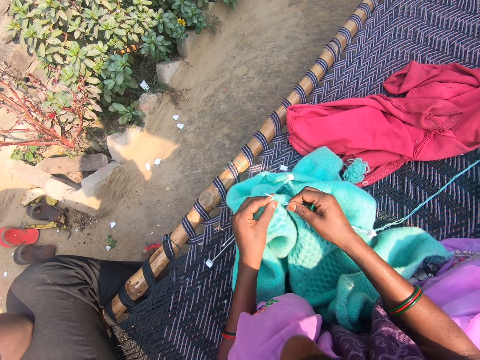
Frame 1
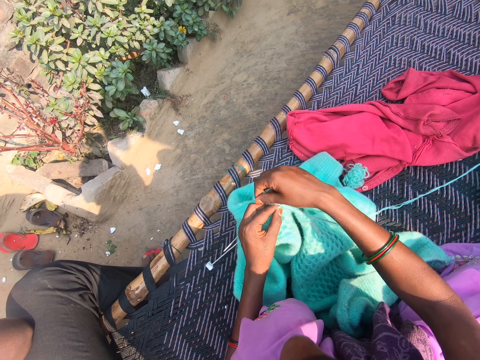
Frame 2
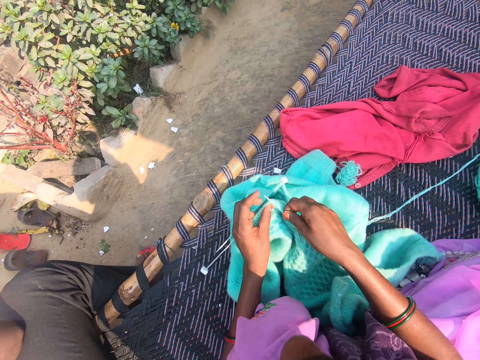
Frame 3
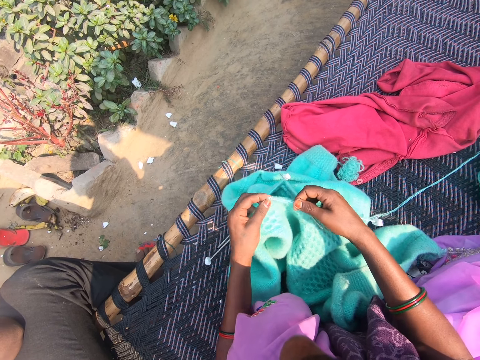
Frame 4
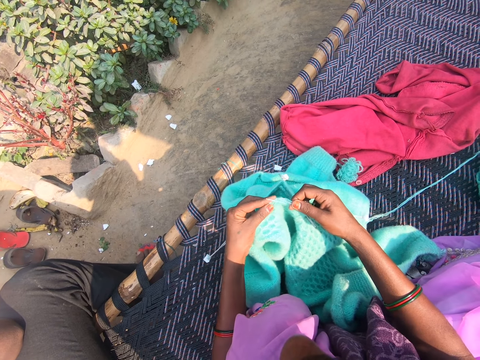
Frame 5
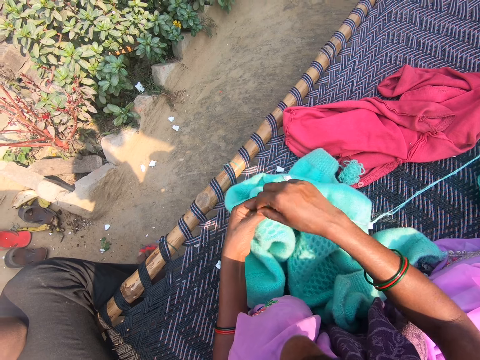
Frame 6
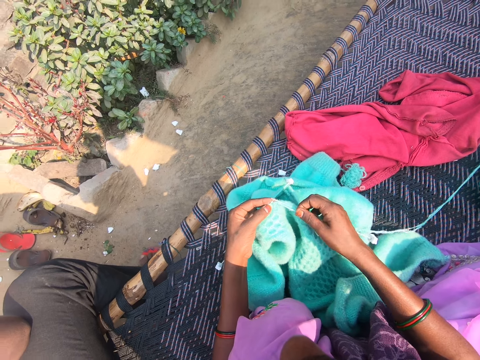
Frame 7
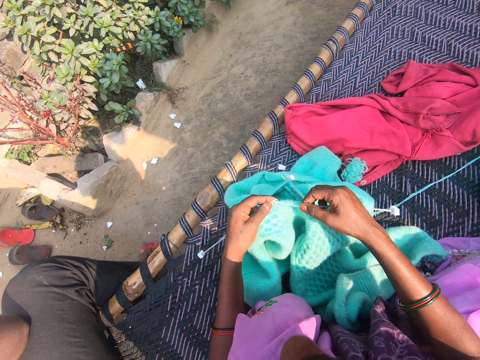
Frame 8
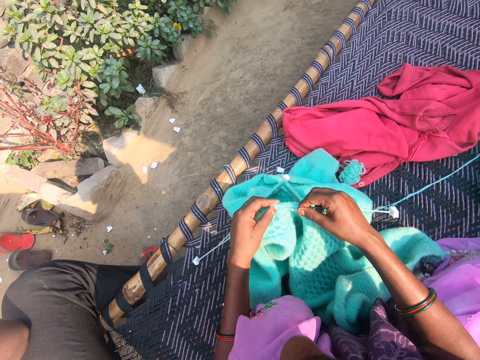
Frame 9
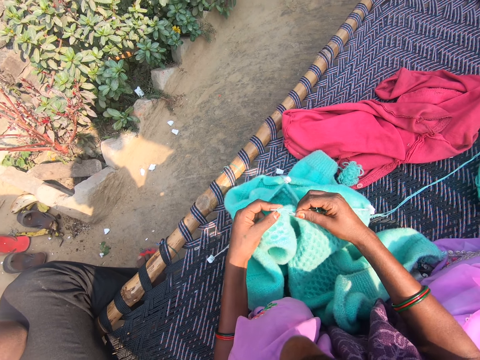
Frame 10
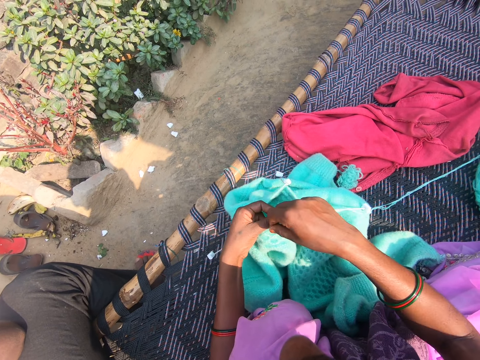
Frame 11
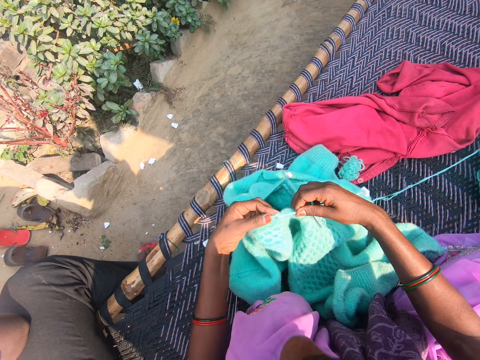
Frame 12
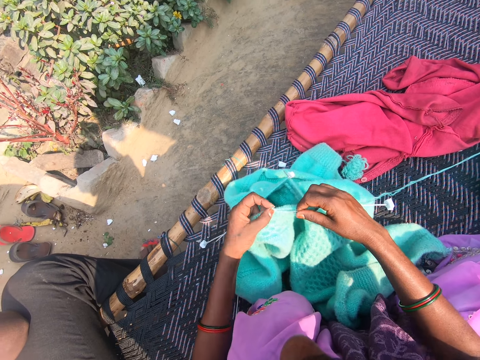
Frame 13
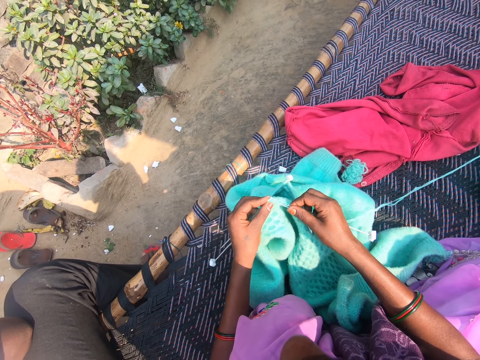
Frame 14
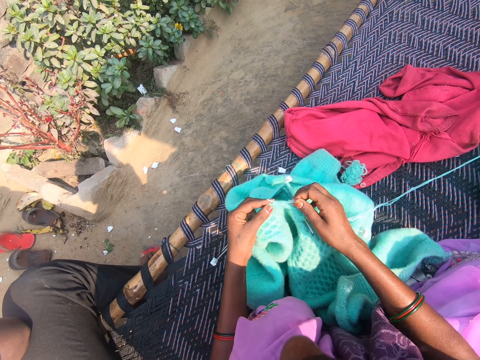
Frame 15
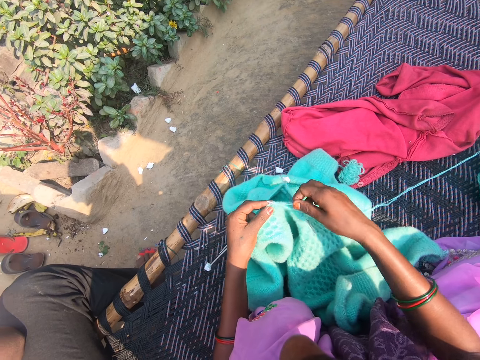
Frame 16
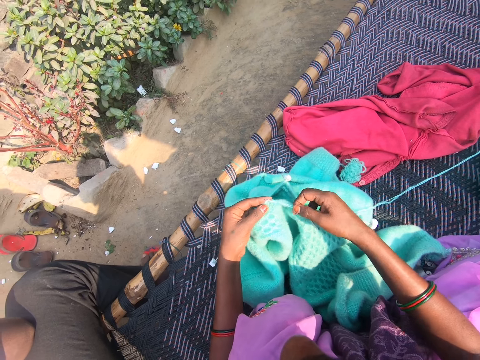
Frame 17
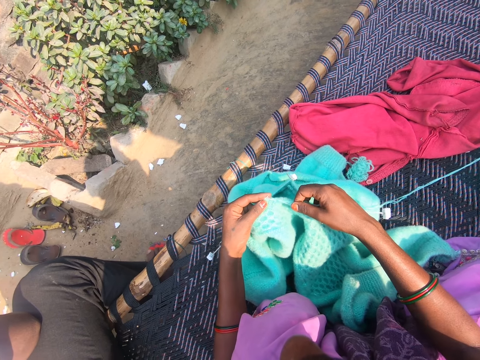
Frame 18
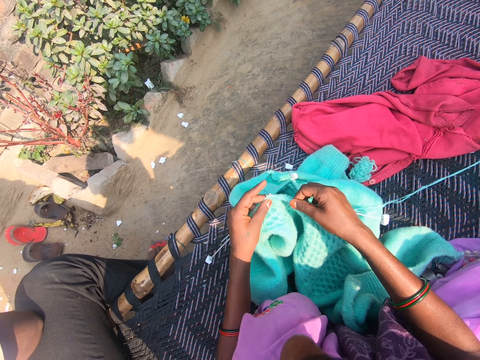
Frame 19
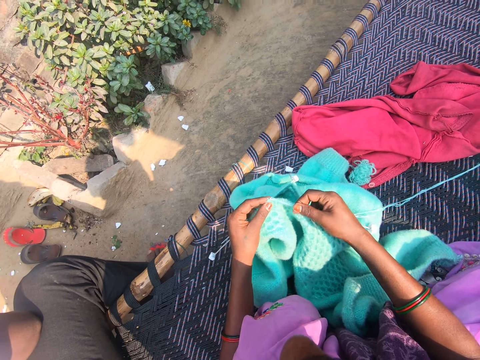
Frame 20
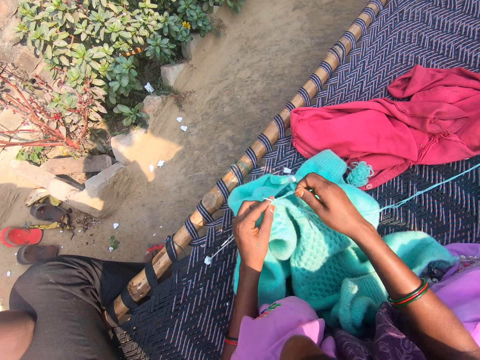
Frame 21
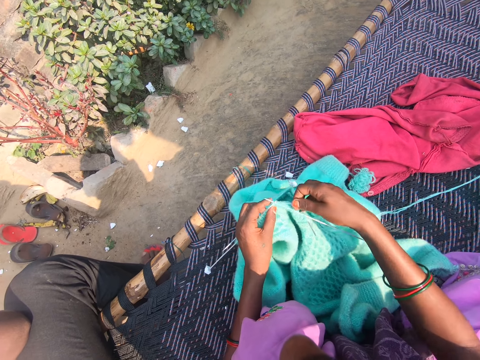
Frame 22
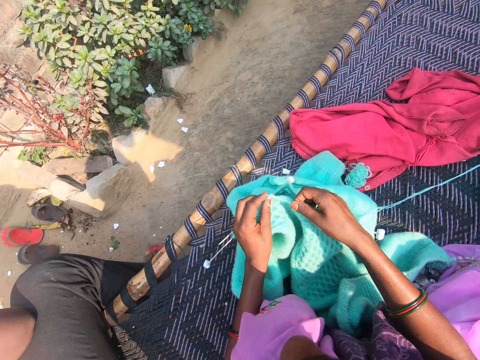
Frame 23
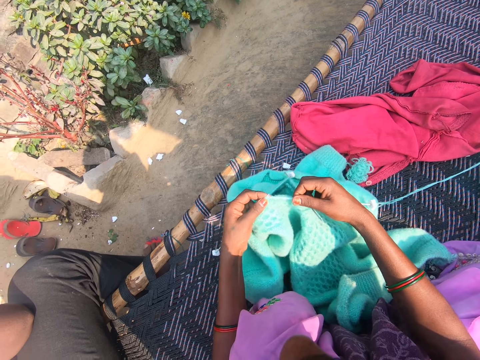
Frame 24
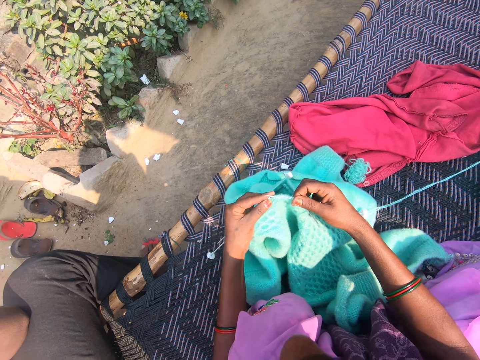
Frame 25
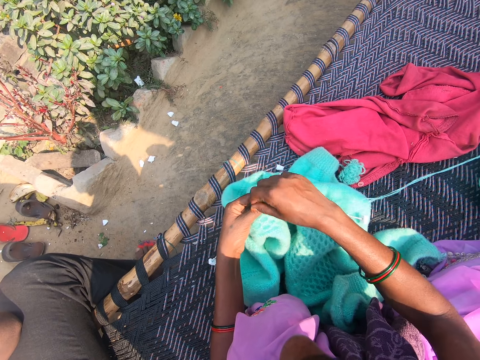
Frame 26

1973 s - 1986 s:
The camera wearer sews the sweater. They roll the thread on the crochet and sew the sweater. They roll the thread on the crochet and sew the sweater. They roll the thread on the crochet and sew the sweater. They roll the thread on the crochet and sew the sweater. They roll the thread on the crochet and sew the sweater.

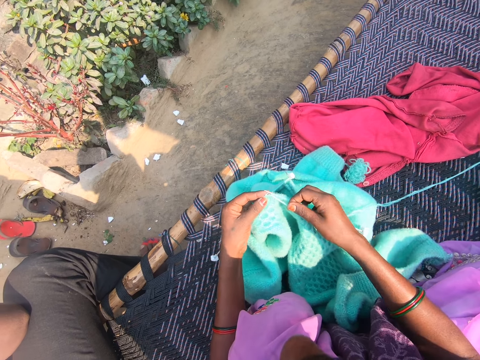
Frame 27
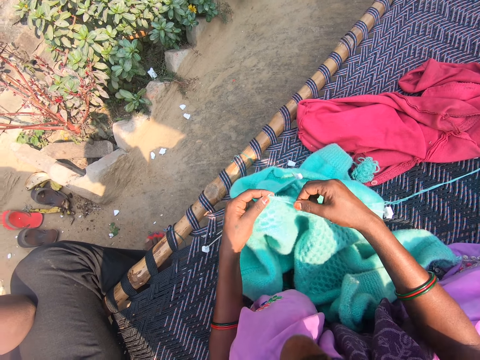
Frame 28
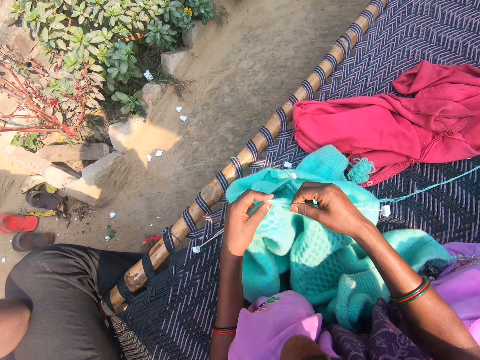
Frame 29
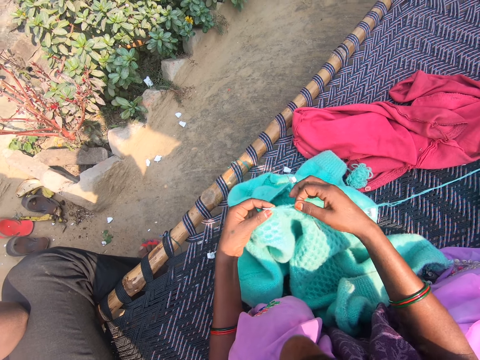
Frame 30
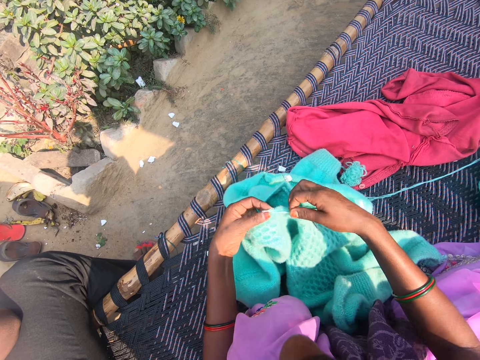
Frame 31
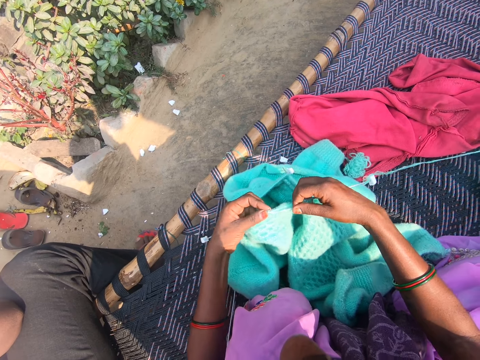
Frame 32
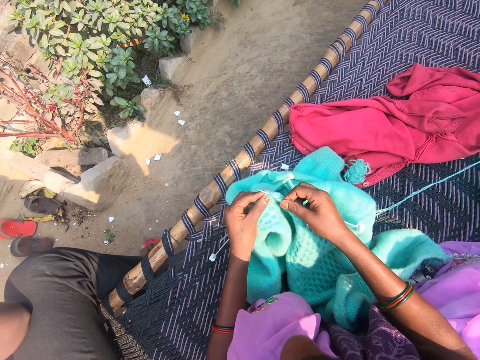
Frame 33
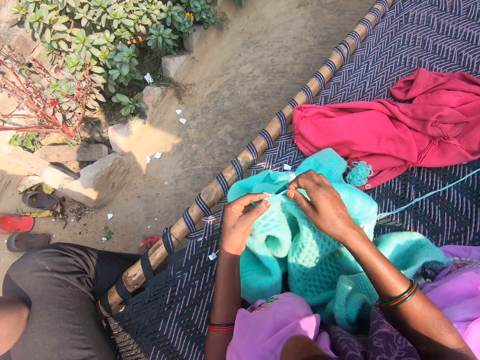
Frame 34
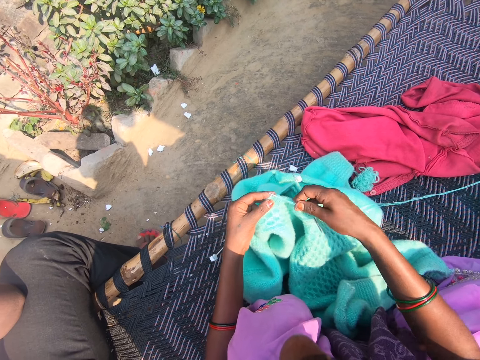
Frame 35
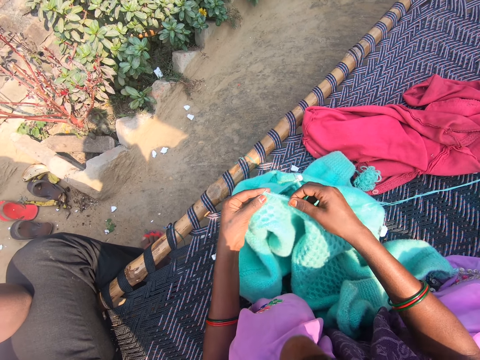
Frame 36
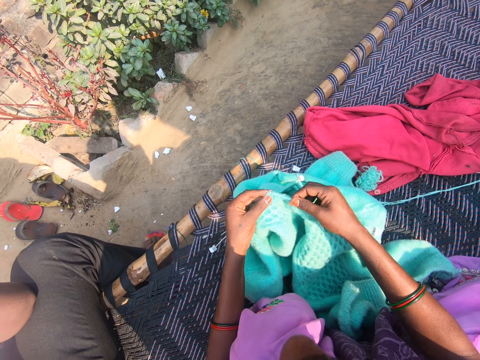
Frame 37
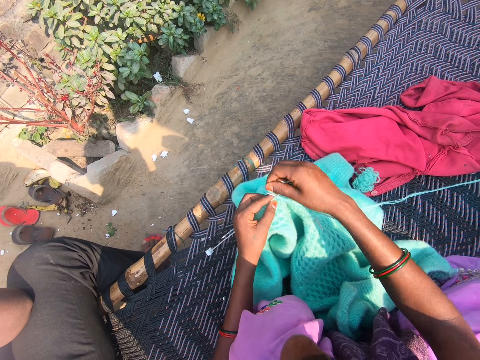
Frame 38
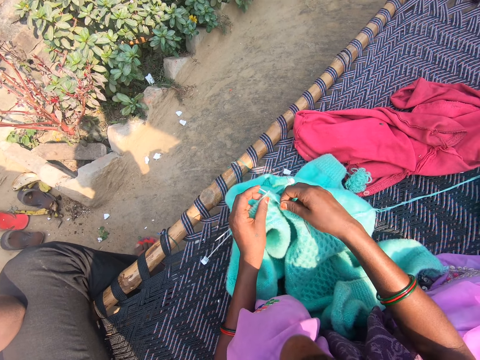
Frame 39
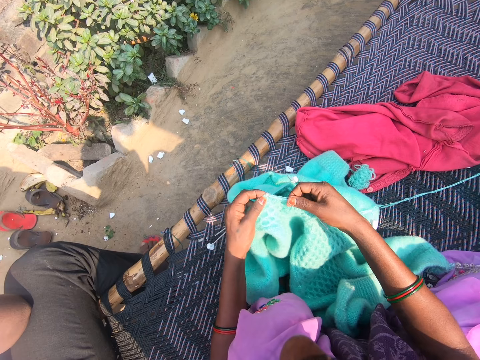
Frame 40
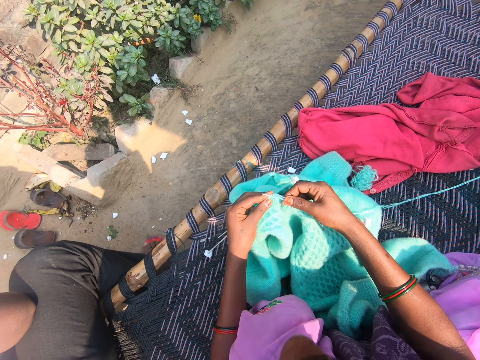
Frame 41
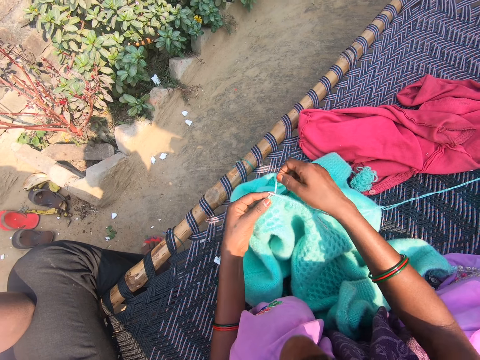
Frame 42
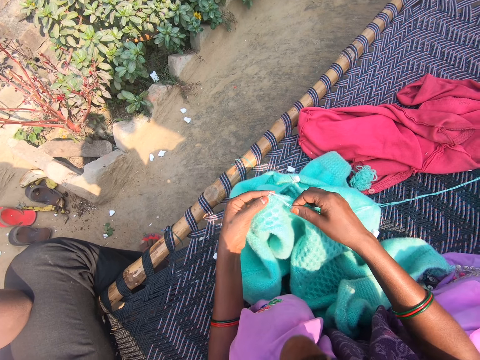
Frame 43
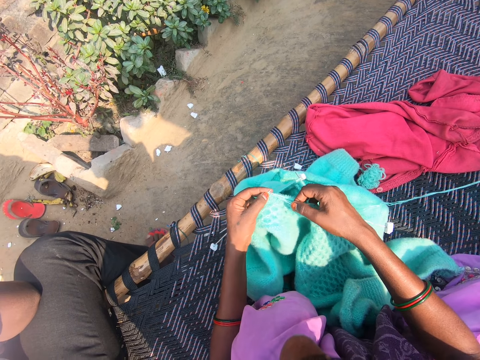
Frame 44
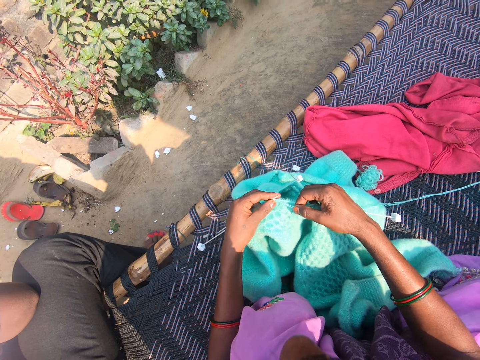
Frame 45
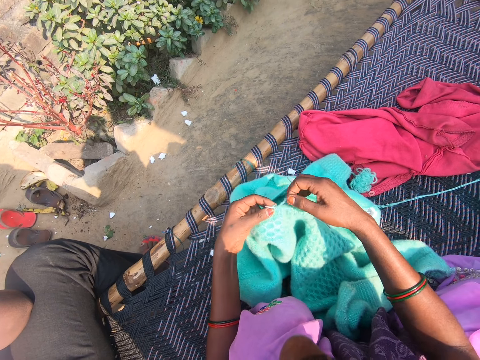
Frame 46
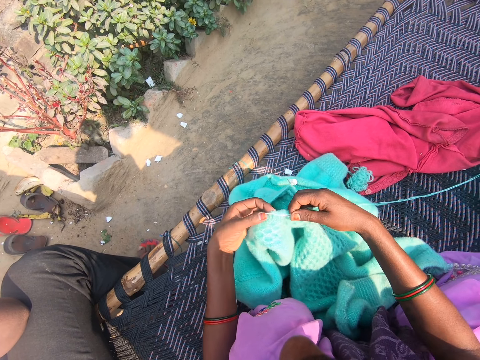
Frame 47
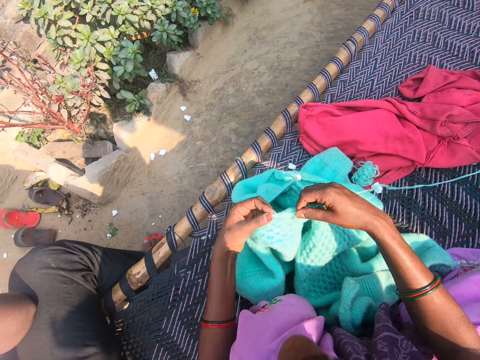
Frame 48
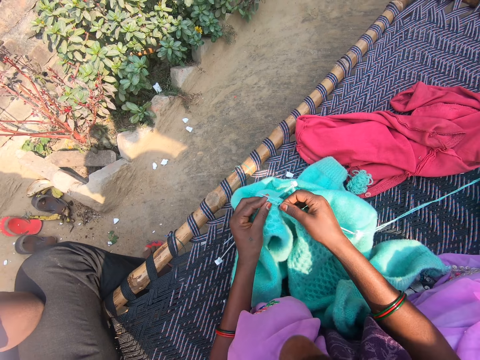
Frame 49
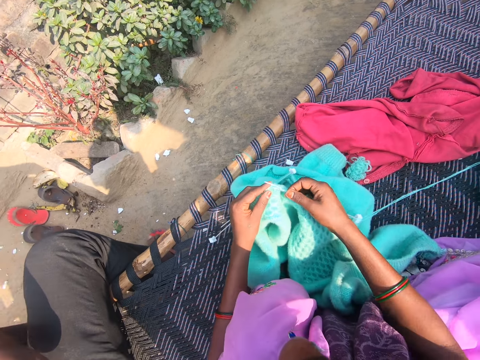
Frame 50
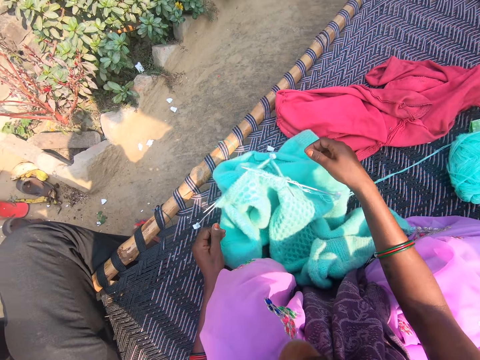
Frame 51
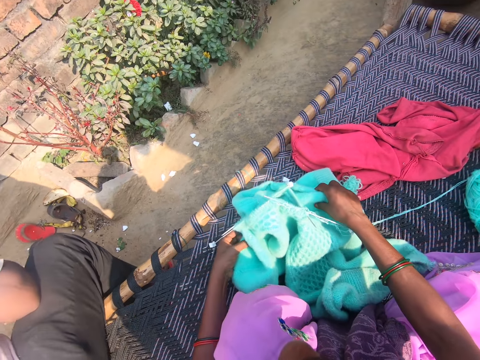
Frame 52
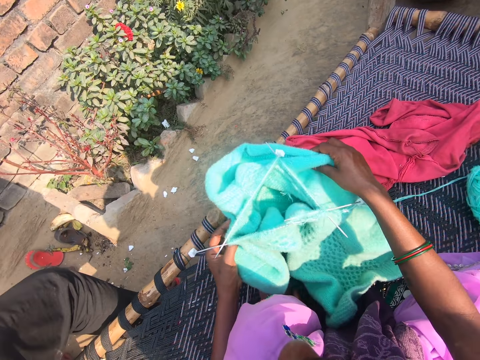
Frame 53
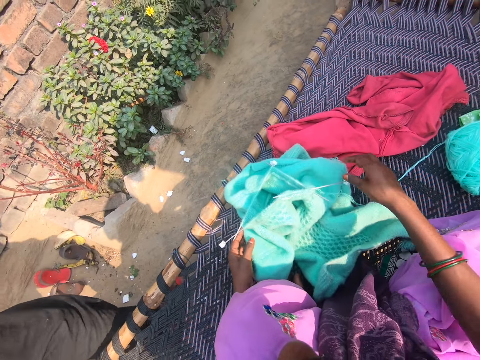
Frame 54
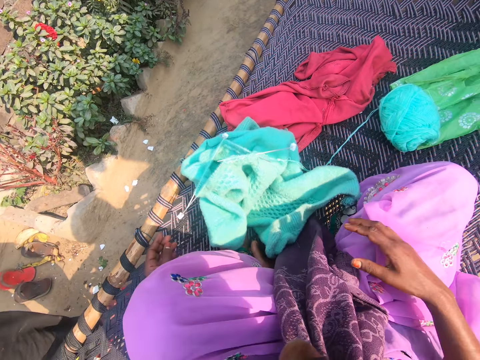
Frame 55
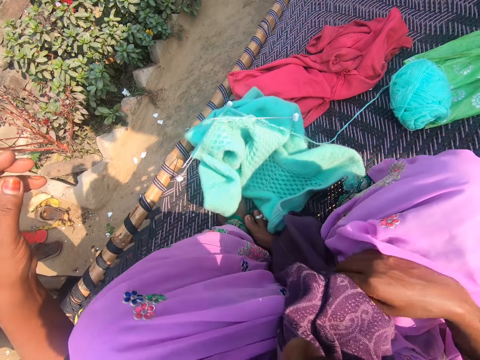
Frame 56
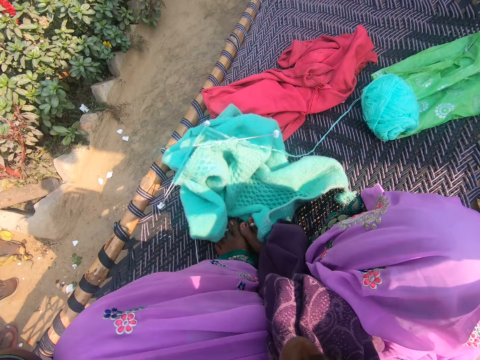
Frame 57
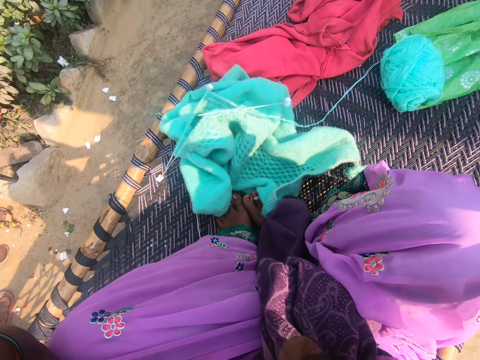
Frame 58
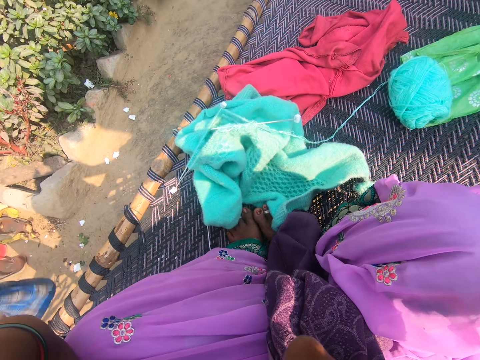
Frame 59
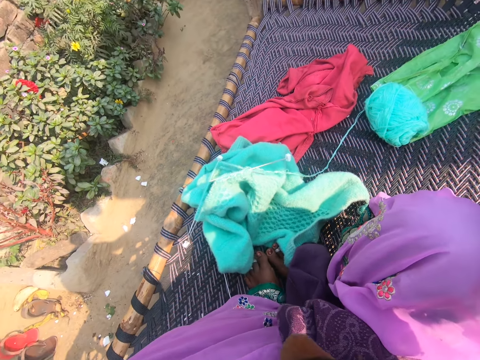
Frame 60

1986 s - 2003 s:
The camera wearer rolls the thread on the crochet and sews the sweater. She rolls the thread on the crochet and sews the sweater. She rolls the thread on the crochet and sews the sweater. She rolls the thread on the crochet and sews the sweater. She rolls the thread on the crochet and sews the sweater. She rolls the thread on the crochet and sews the sweater. She puts the sweater on the seat, holds the sweater, and repositions the yarn fabric on the mat with both hands. She adjusts a cloth with her left hand. A child talks to the camera wearer. The camera wearer lifts the hands and adjusts the camera on her head with both hands.
